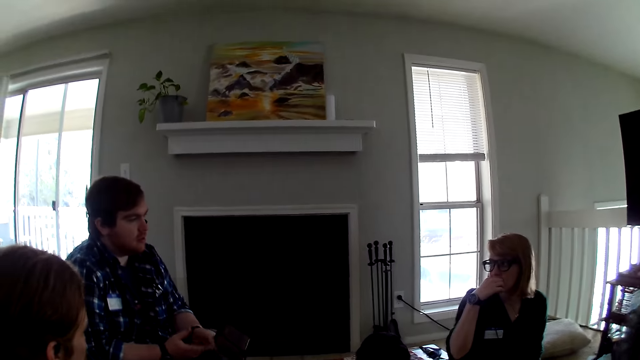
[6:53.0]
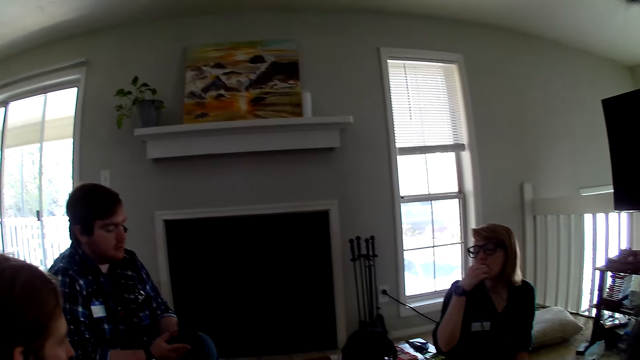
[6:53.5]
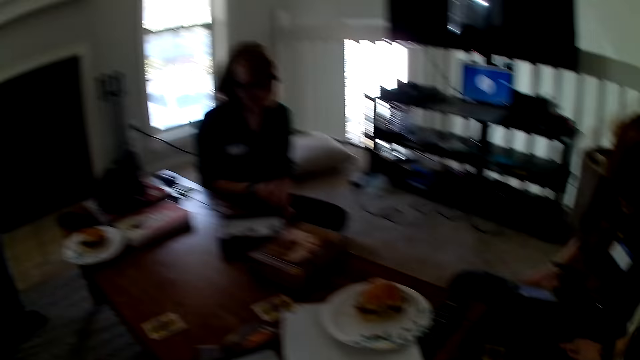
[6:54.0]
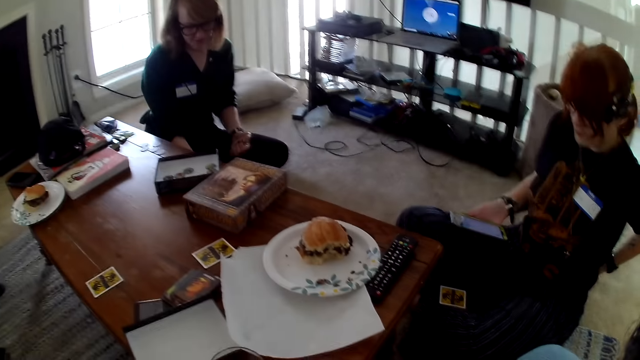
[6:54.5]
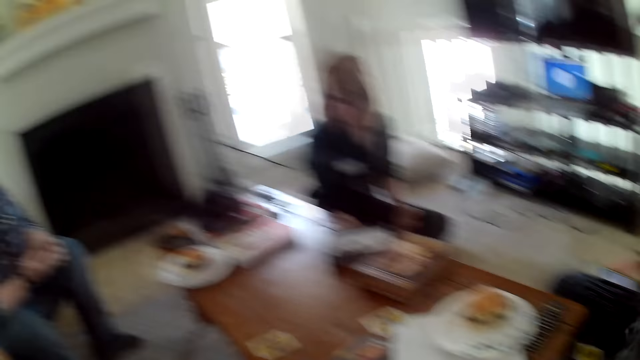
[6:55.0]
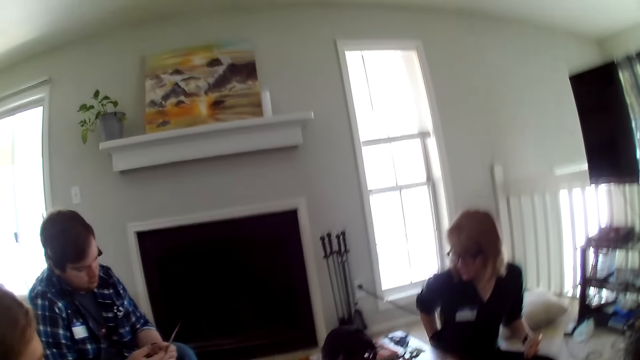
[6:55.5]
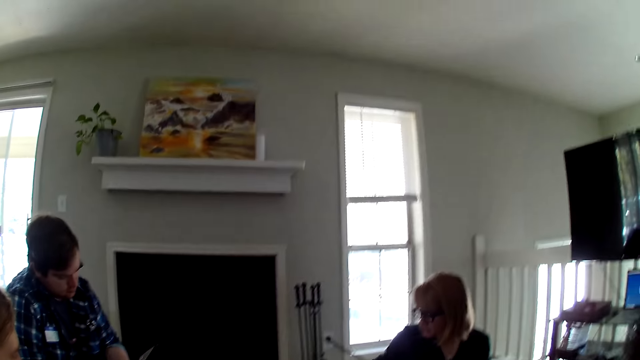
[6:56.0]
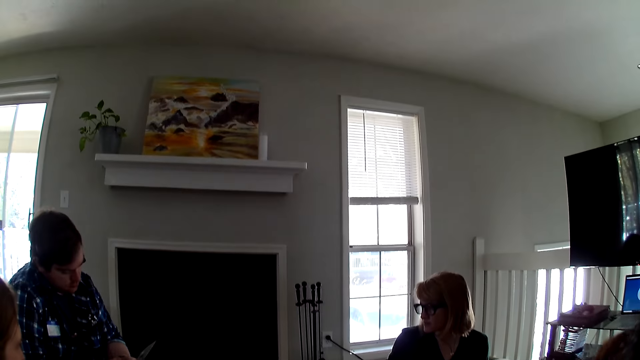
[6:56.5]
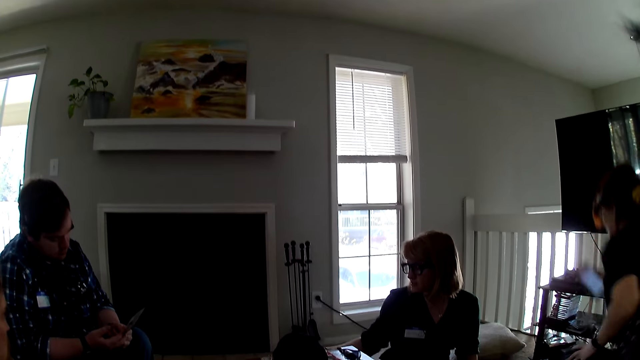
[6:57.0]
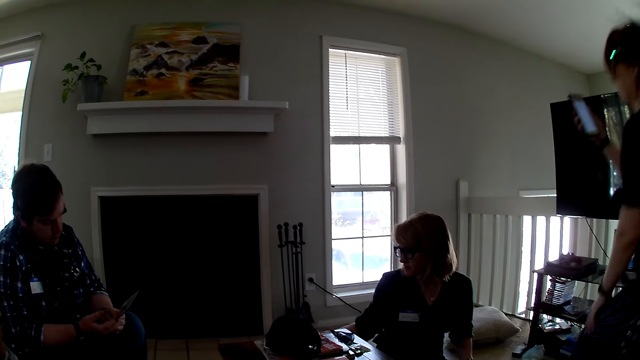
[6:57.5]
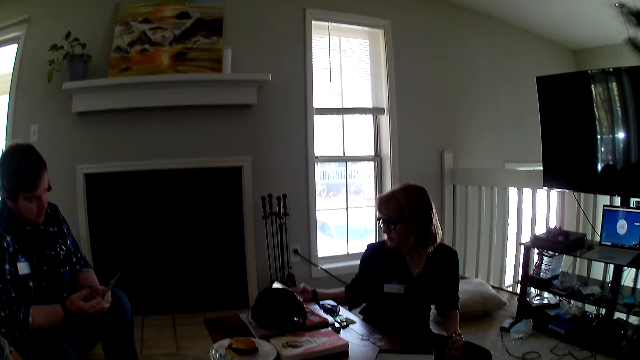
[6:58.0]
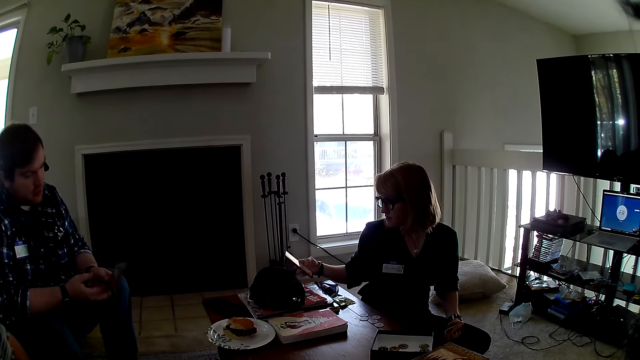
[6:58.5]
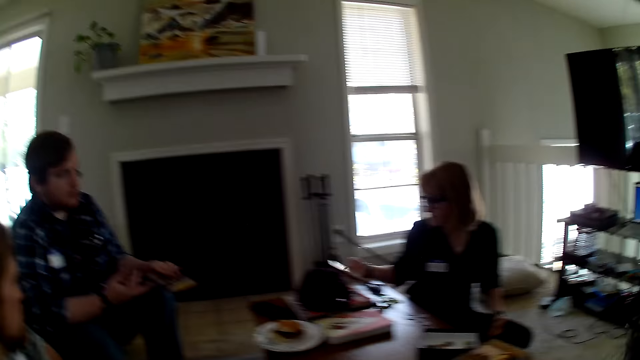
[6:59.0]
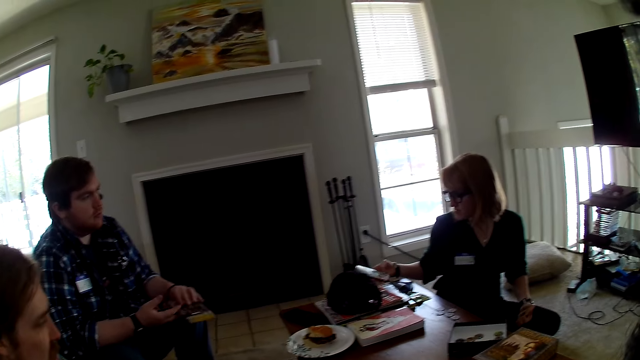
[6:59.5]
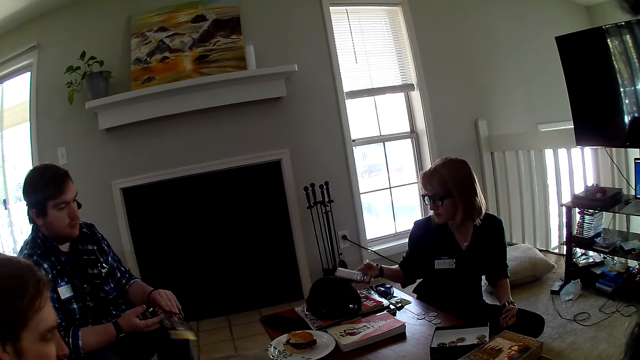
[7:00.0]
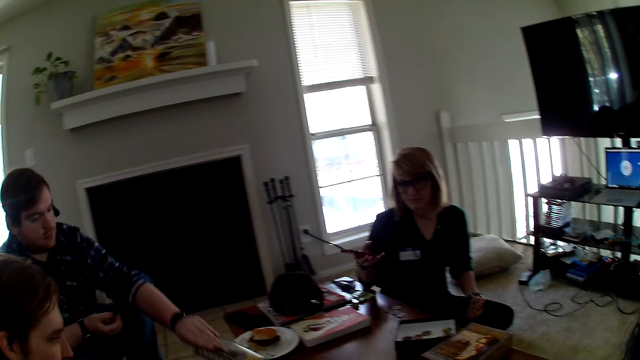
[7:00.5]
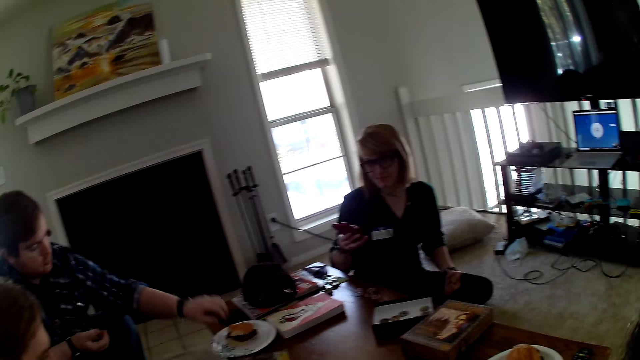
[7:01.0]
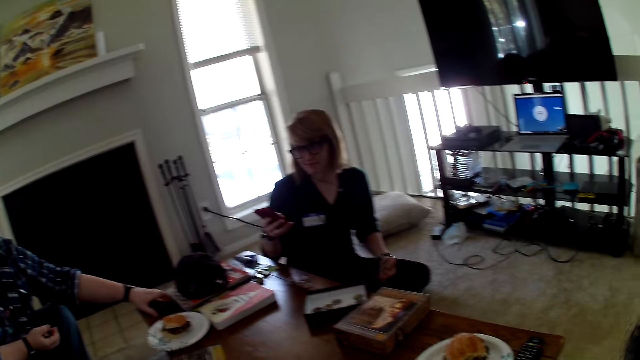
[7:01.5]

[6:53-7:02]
A woman moves the hand. Another woman walks around. The first woman operates the phone.

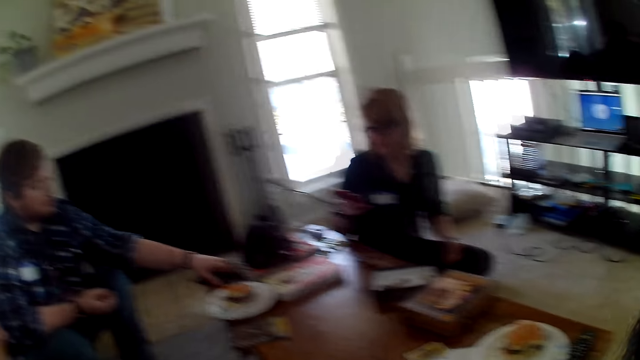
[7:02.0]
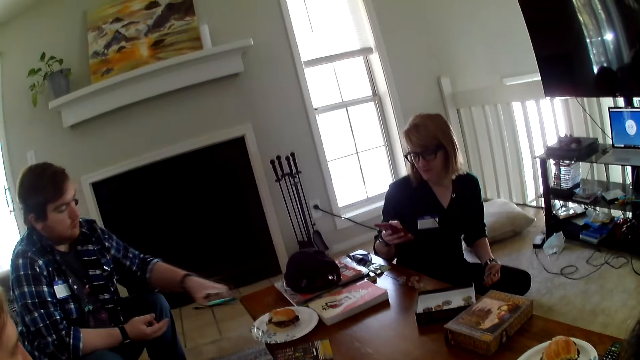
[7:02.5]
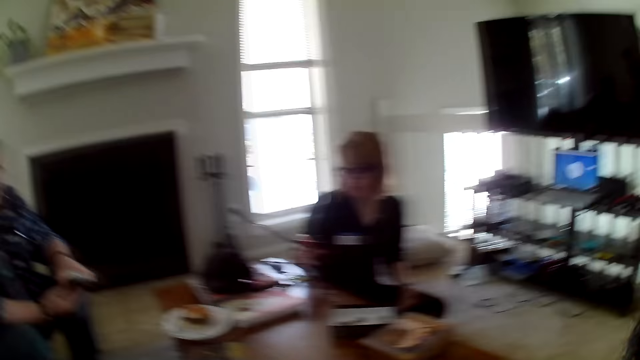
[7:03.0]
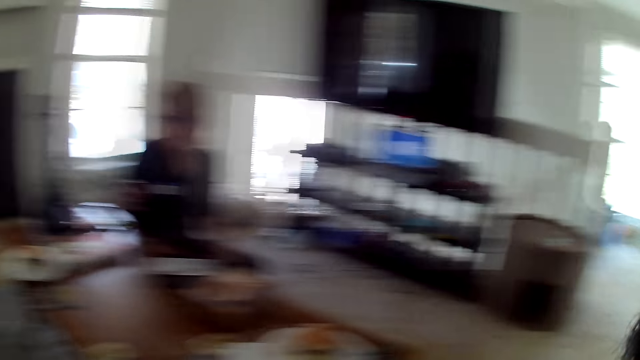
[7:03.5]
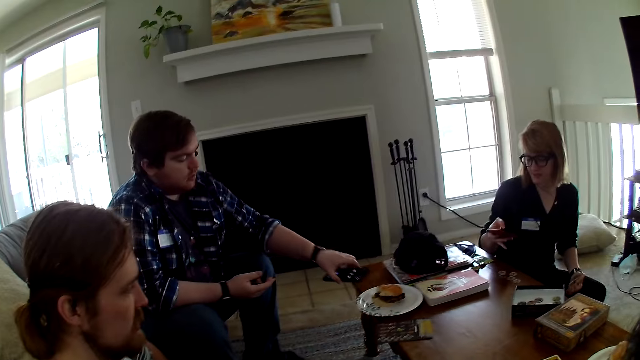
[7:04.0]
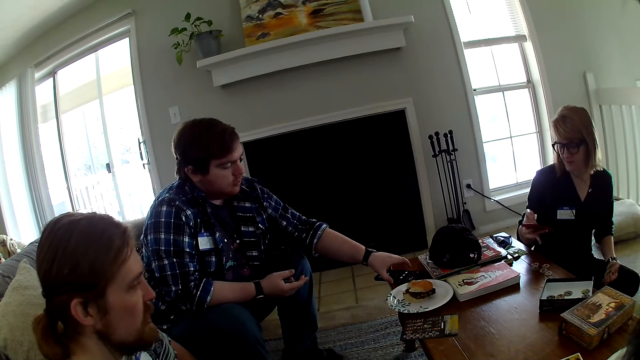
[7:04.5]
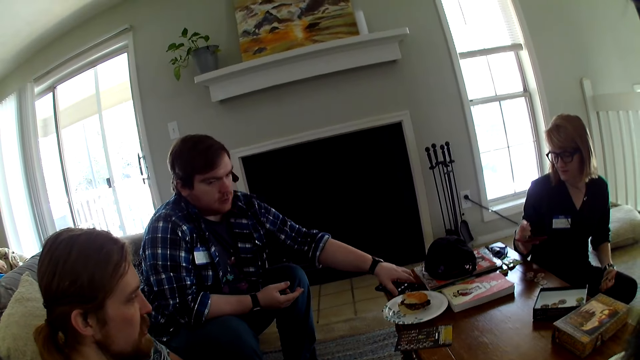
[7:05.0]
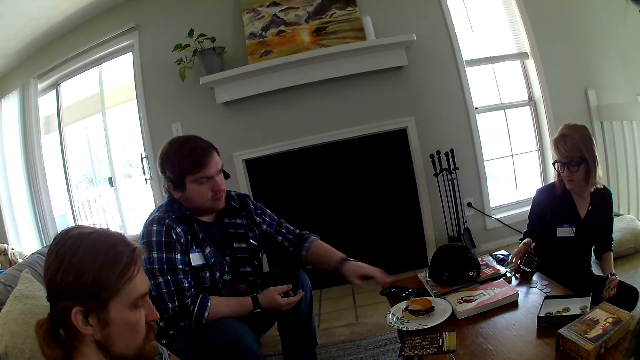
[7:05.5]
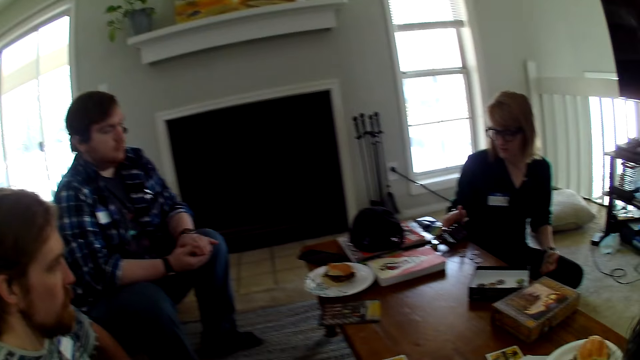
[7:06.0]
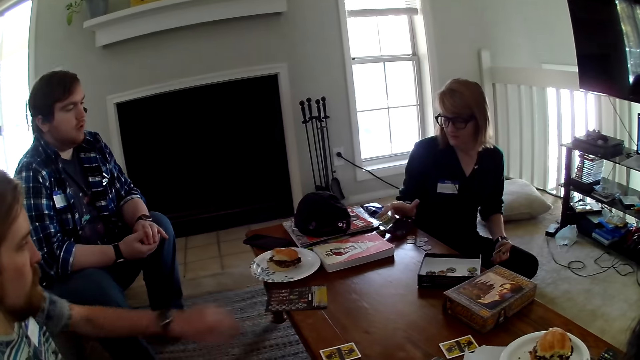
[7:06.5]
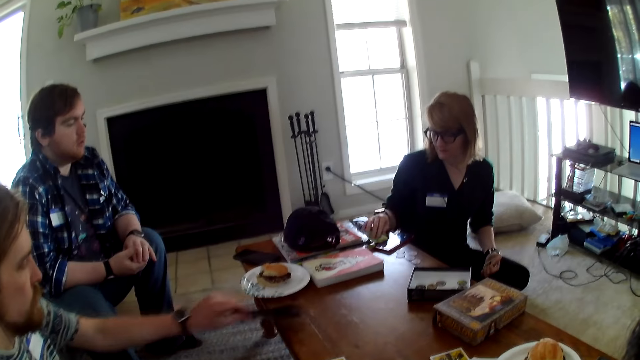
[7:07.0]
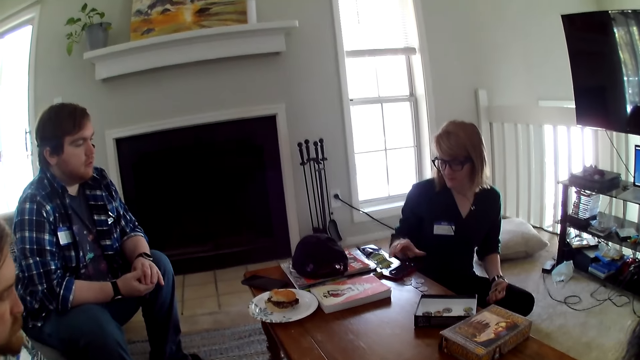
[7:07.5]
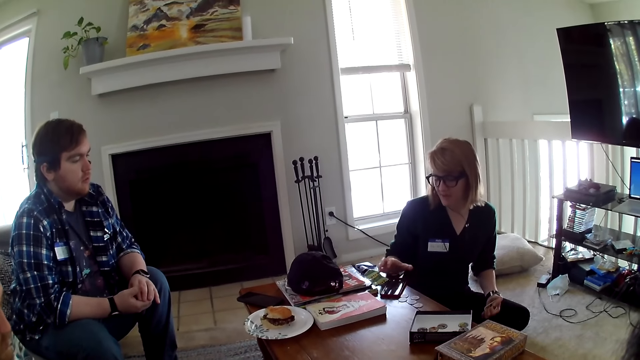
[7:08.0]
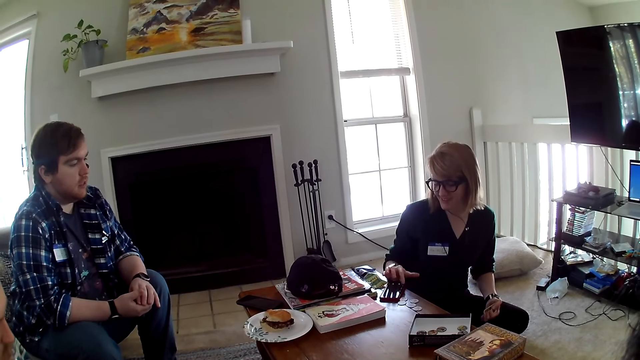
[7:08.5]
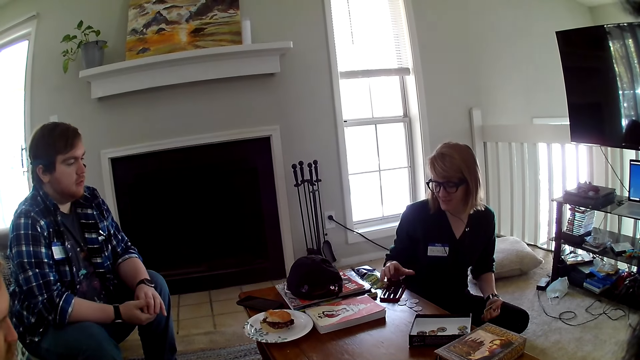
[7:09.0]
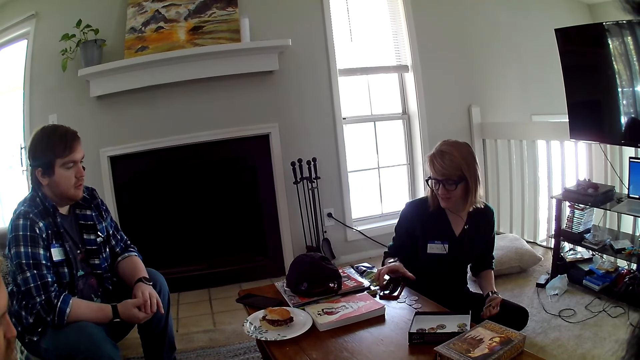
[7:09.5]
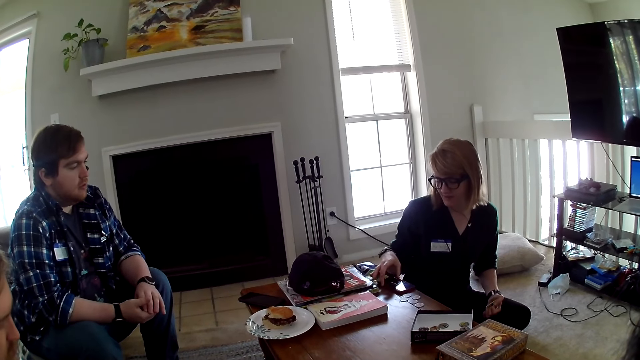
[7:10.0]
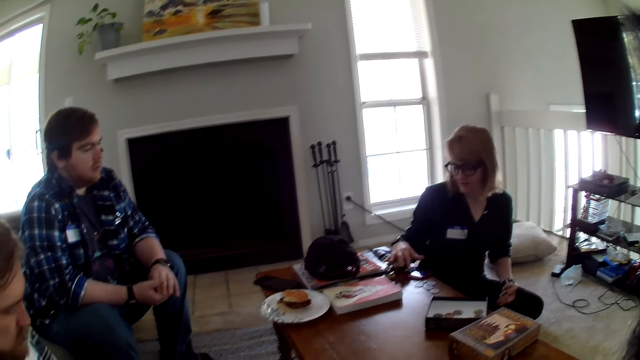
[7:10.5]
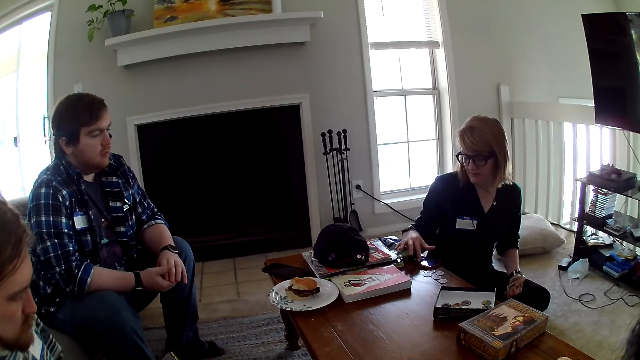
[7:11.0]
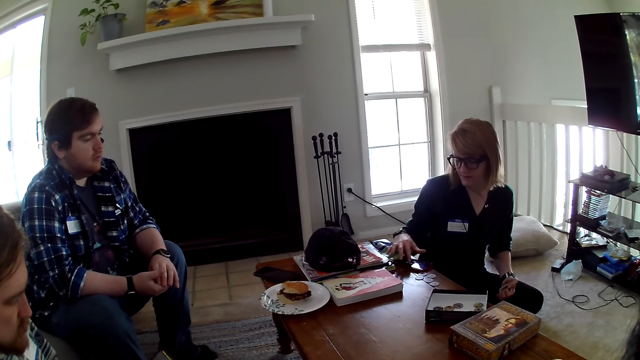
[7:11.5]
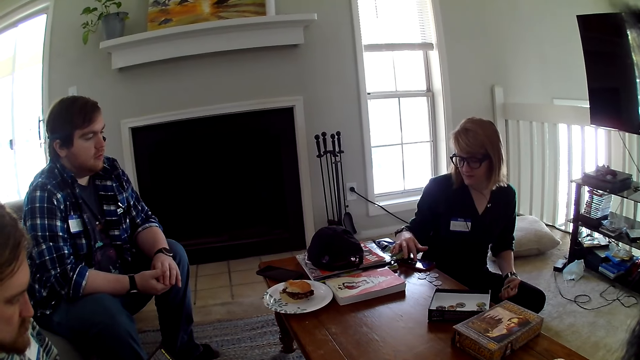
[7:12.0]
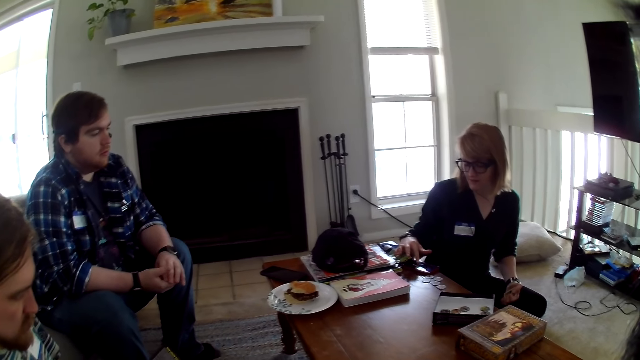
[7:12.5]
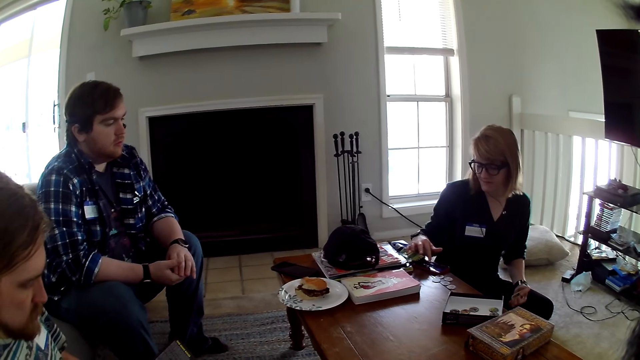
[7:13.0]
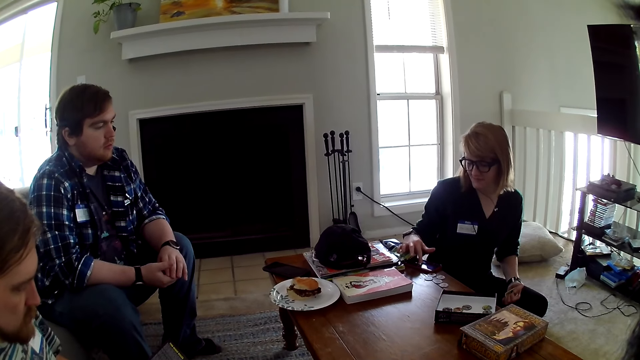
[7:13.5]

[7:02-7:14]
A man picks a phone from the table and places the phone on the table. A woman places the phone on the table. The woman operates the phone.
